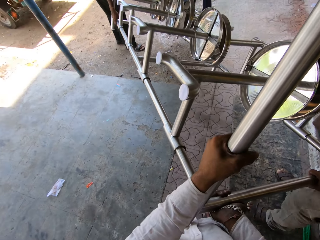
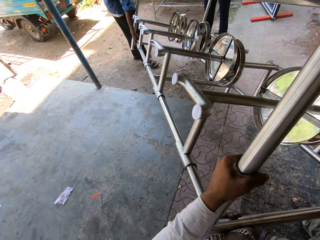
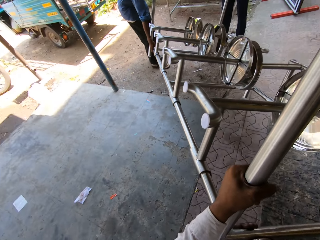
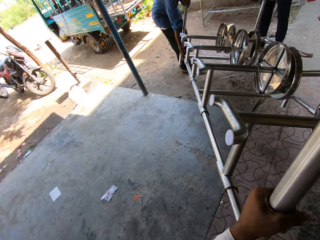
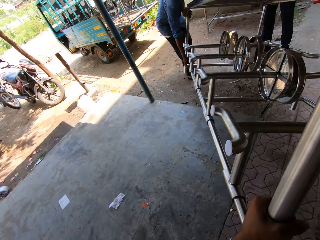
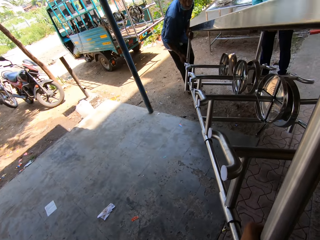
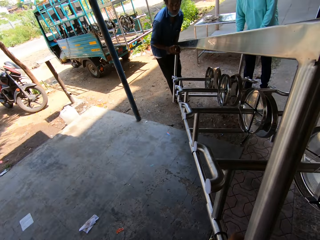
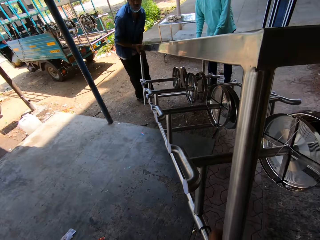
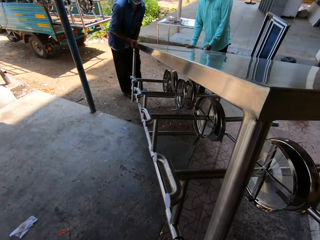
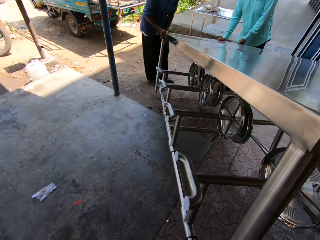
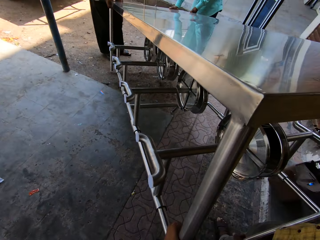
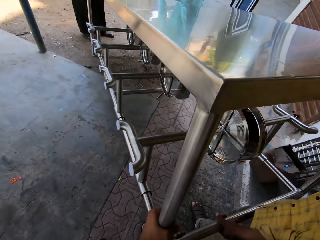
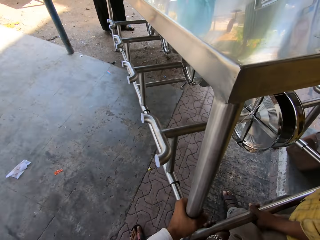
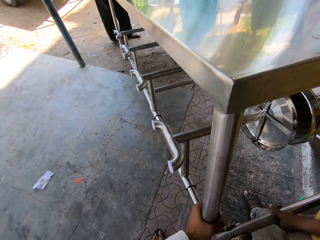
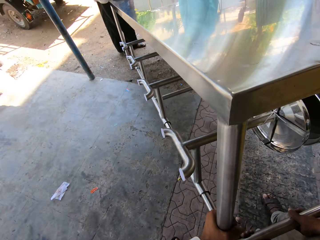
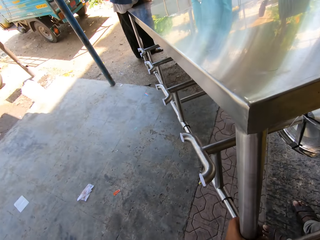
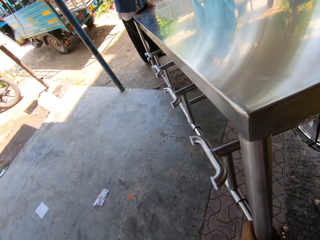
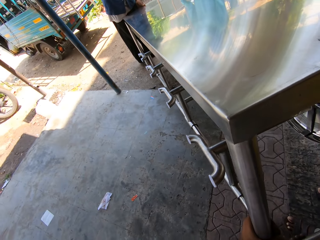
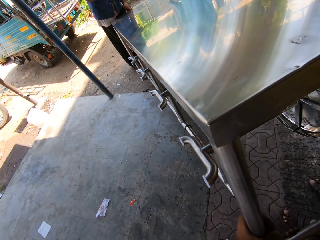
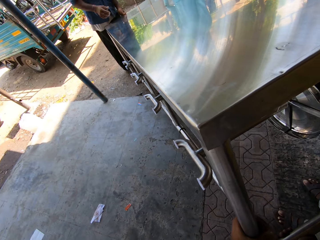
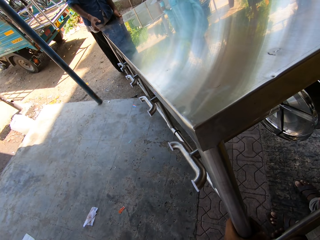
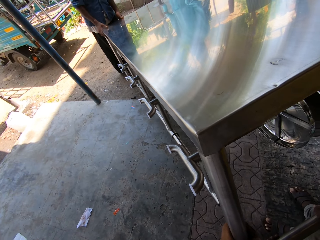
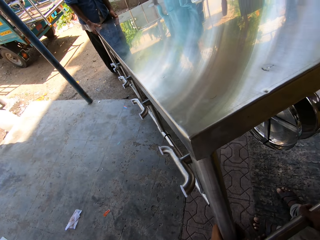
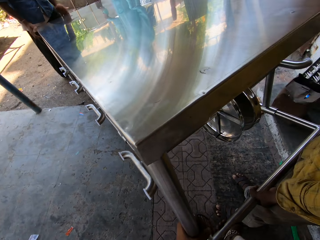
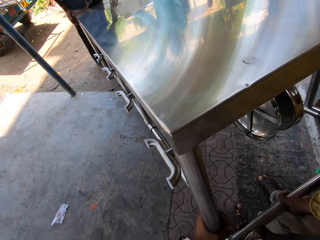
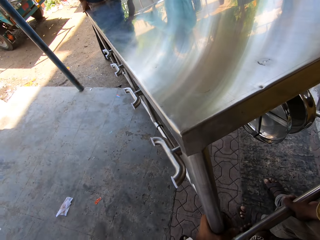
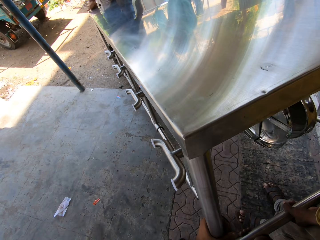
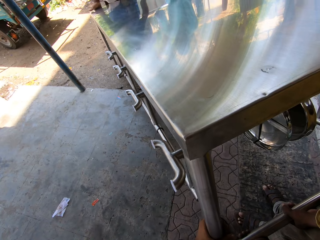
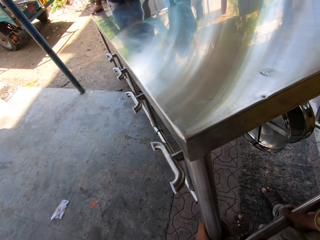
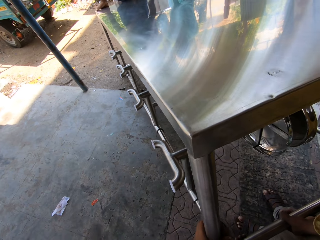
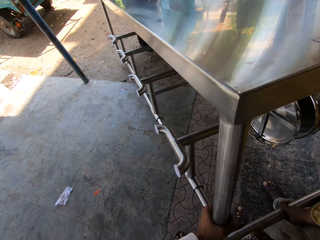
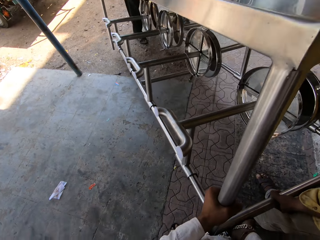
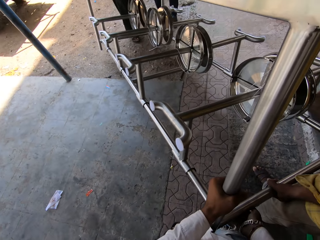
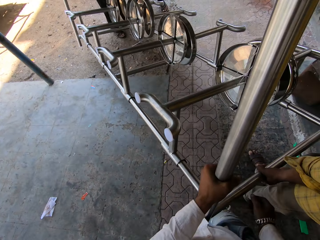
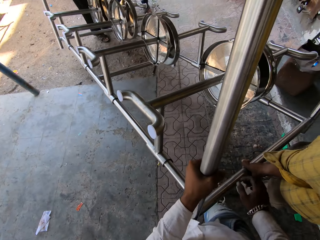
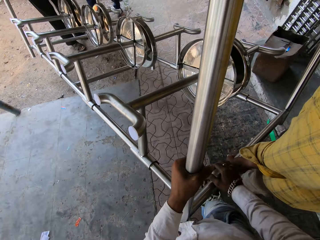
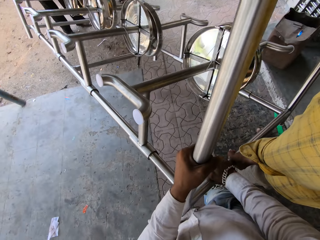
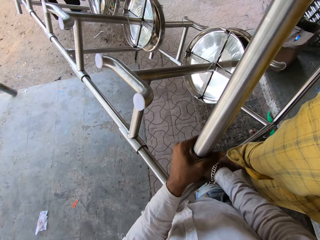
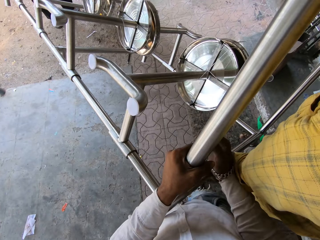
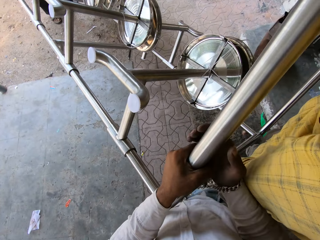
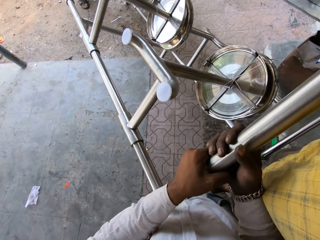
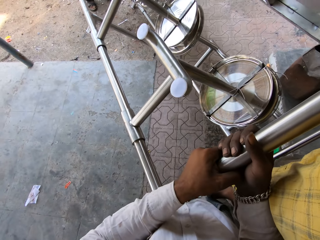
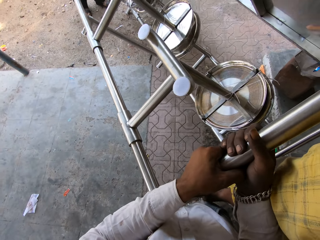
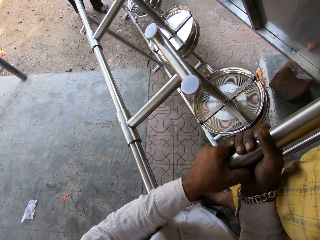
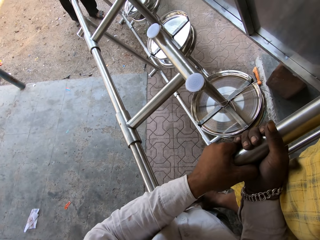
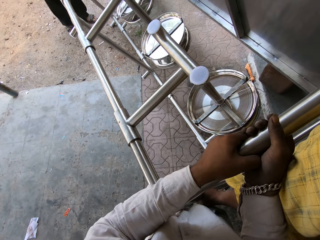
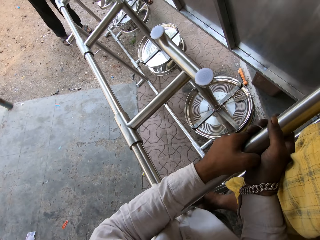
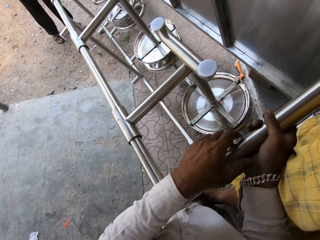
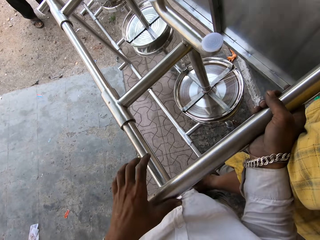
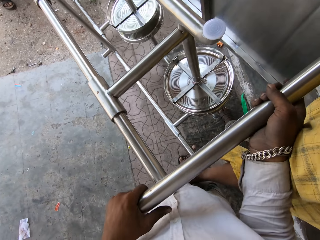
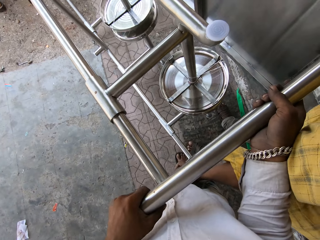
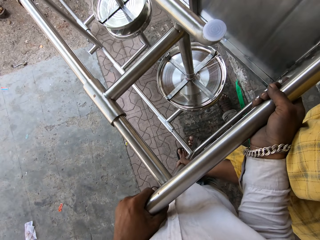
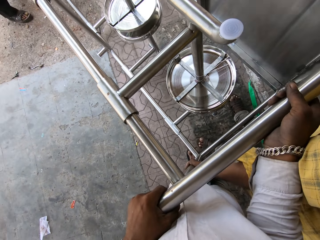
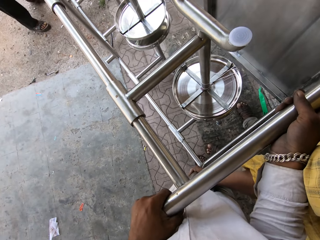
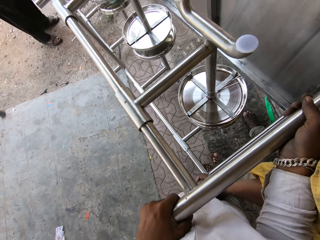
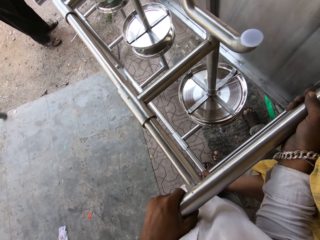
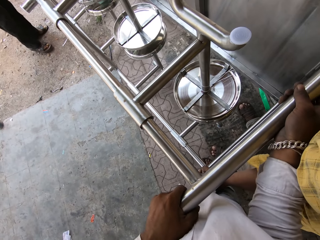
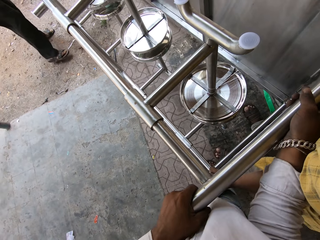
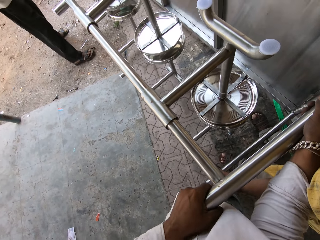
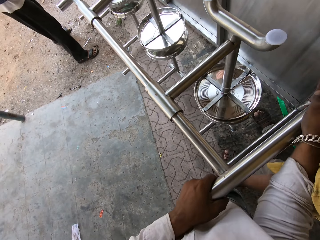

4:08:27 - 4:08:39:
The camera wearer puts the table down with three persons. A man puts the steel table on the ground. Another man talks to the camera wearer. The first man talks to the other man. The camera wearer talks to the three persons. They talk to the other man. They turn the steel table upside down with the three persons.

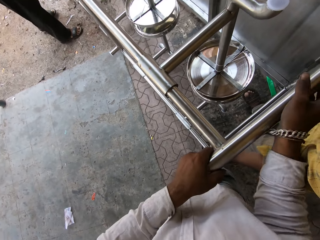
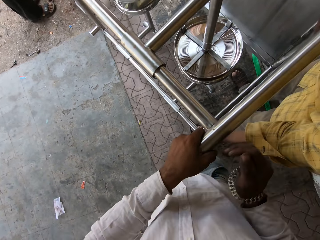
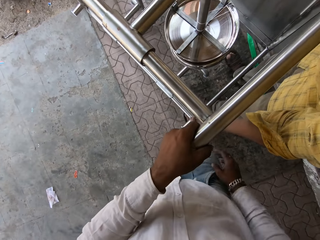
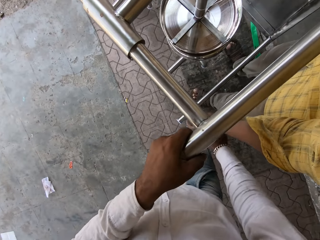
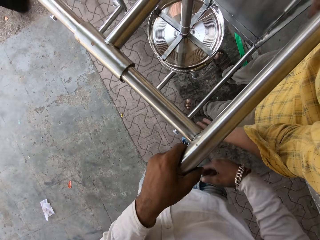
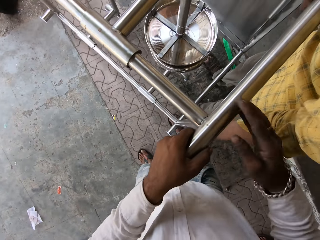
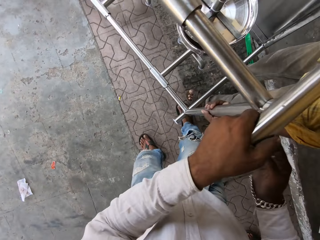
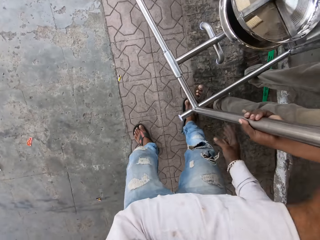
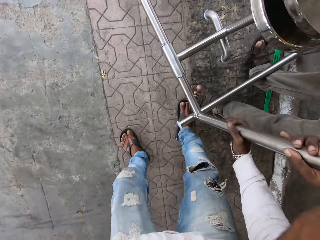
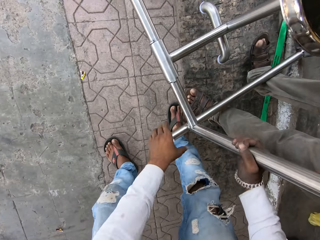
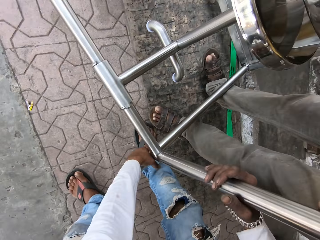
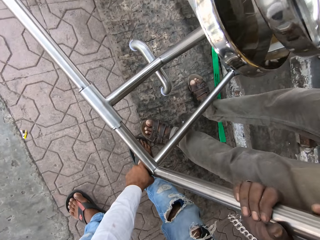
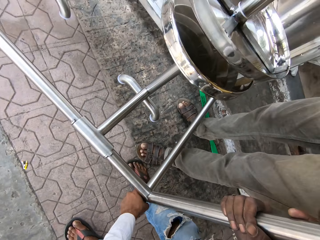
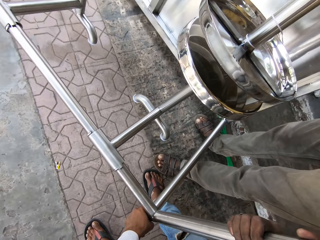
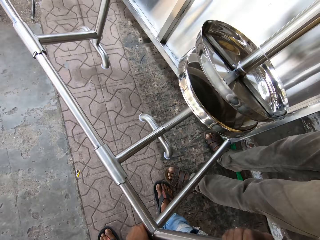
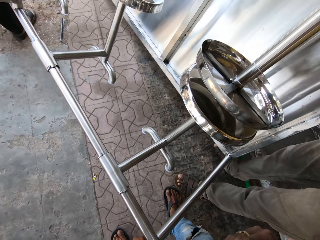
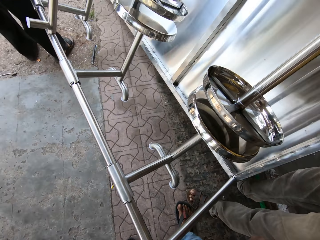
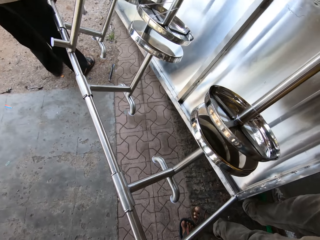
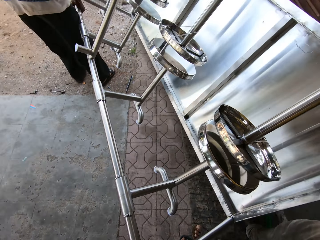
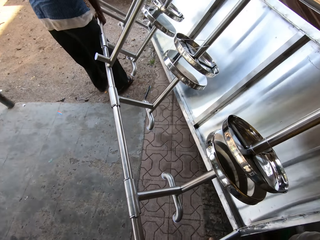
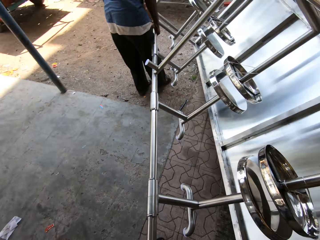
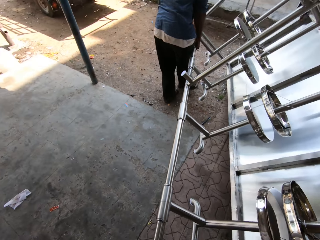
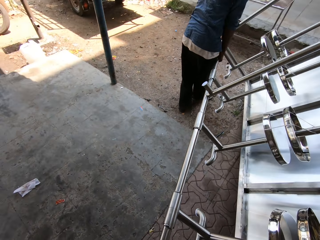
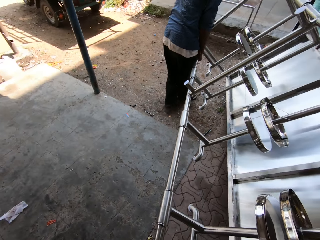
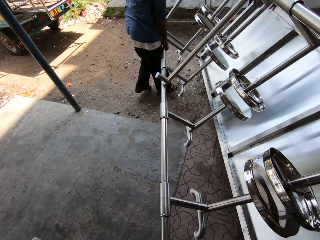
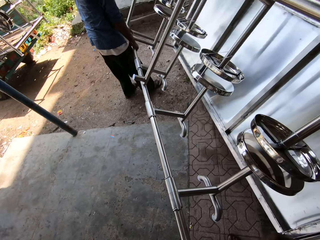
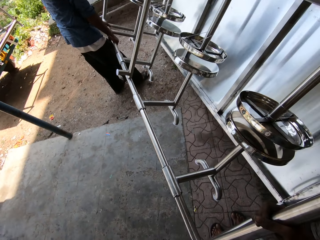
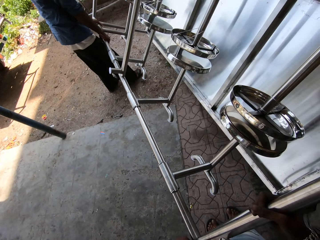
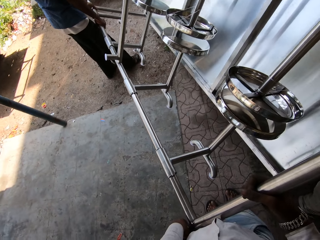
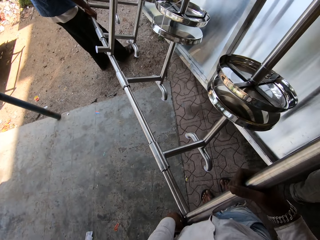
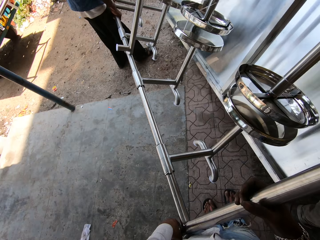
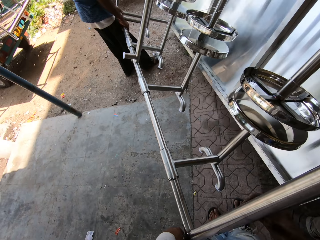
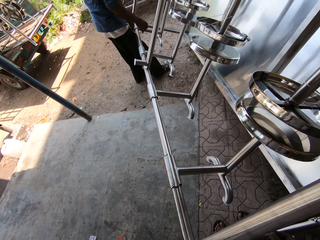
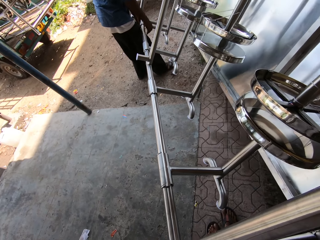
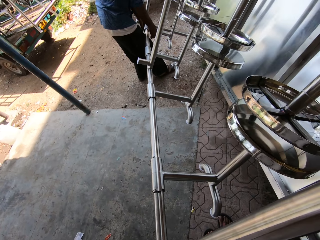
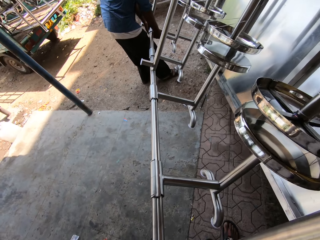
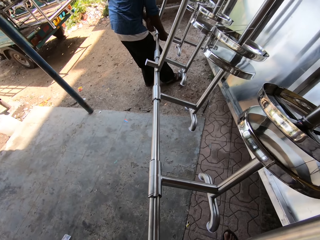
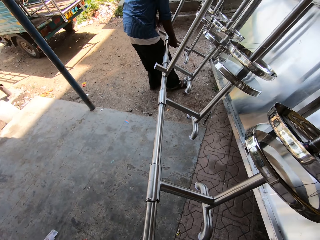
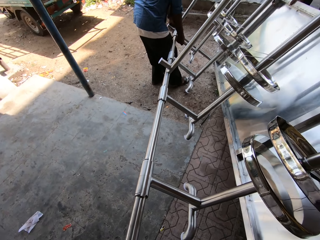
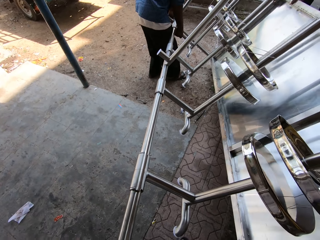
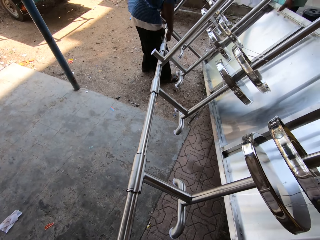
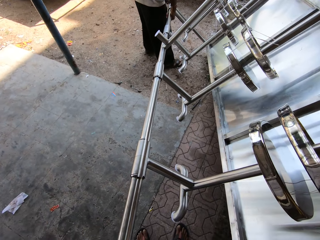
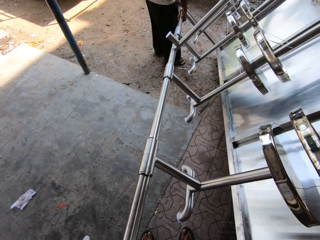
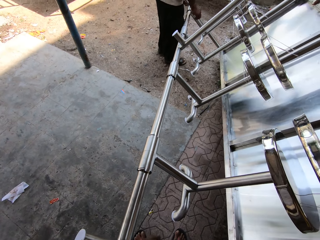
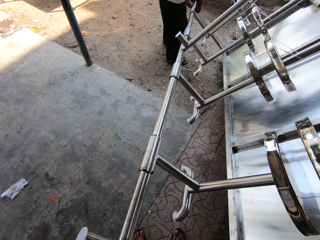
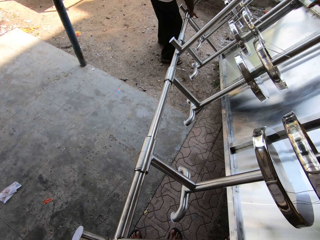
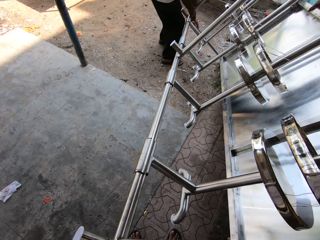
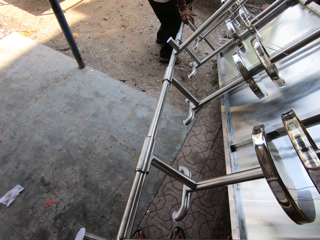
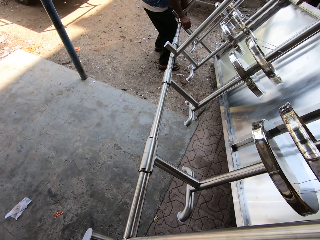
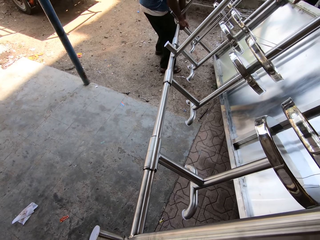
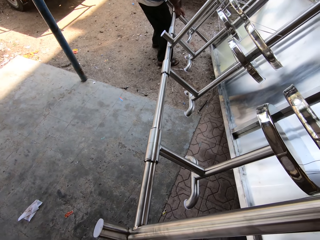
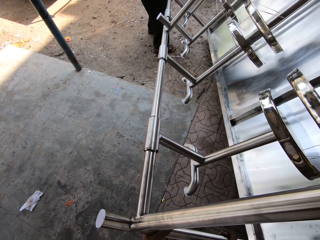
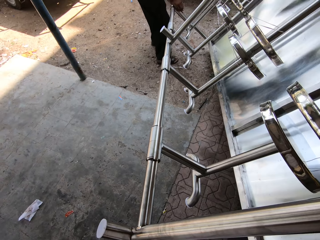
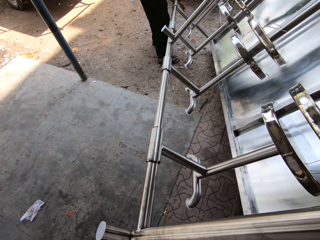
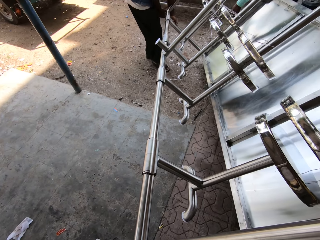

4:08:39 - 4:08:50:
The camera wearer talks to a man. They turn the steel table upside down and talk to another man. They carry the table with three persons. The other man talks to the camera wearer. The camera wearer talks to a person. The first man talks to the other man. The camera wearer talks to the other man. The other man holds the steel table. The other man talks to the camera wearer. The camera wearer talks to the other man.
